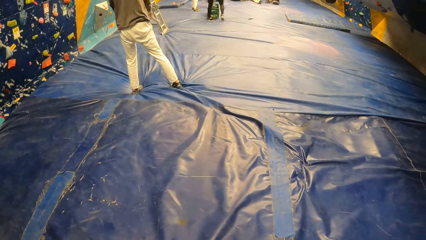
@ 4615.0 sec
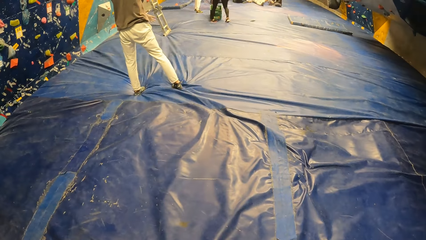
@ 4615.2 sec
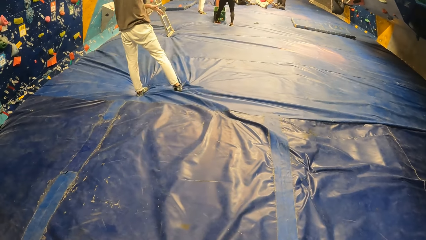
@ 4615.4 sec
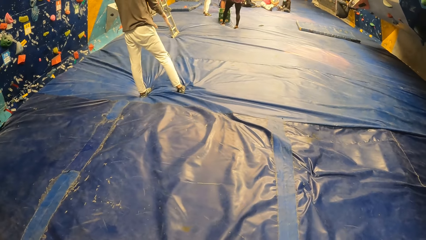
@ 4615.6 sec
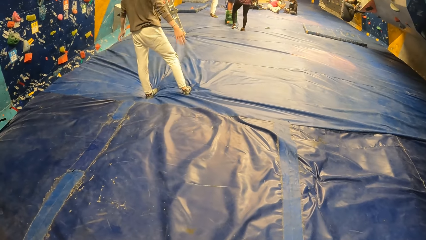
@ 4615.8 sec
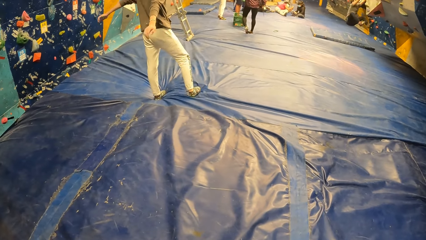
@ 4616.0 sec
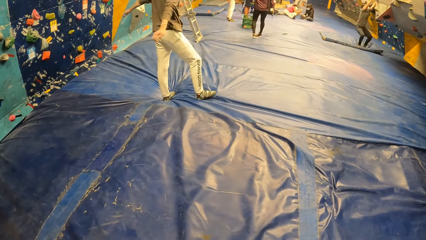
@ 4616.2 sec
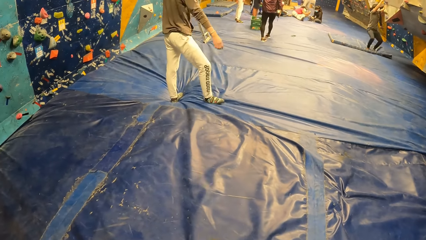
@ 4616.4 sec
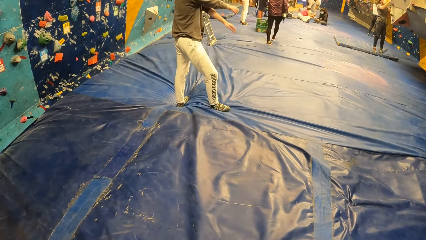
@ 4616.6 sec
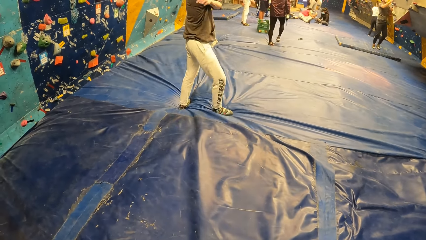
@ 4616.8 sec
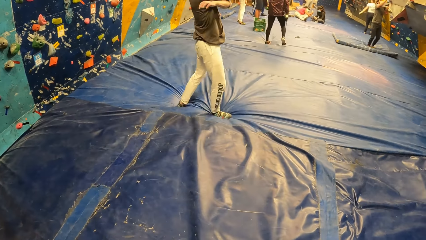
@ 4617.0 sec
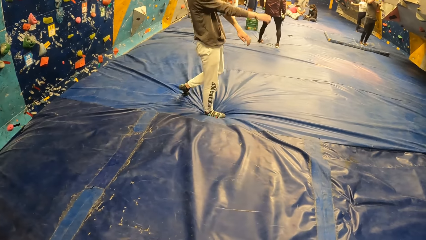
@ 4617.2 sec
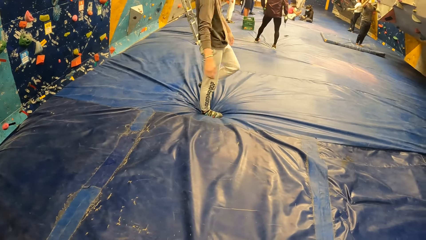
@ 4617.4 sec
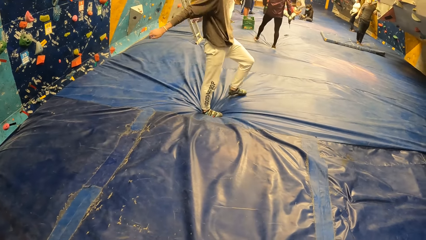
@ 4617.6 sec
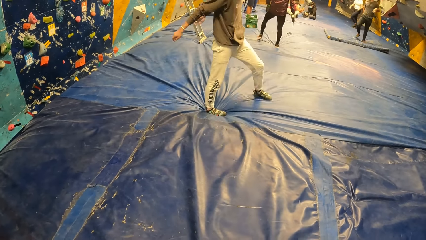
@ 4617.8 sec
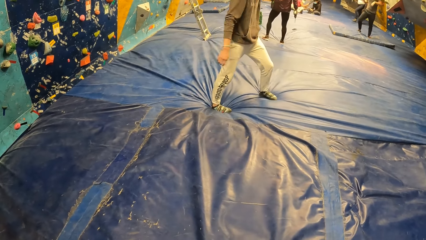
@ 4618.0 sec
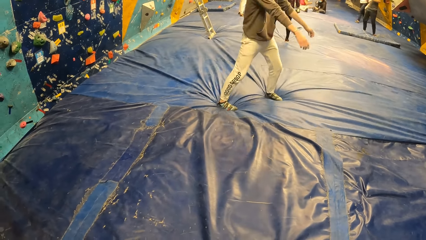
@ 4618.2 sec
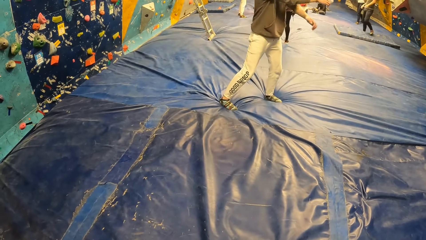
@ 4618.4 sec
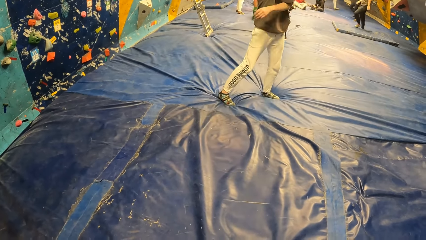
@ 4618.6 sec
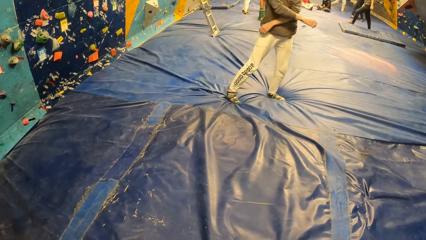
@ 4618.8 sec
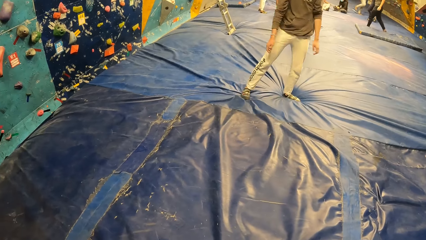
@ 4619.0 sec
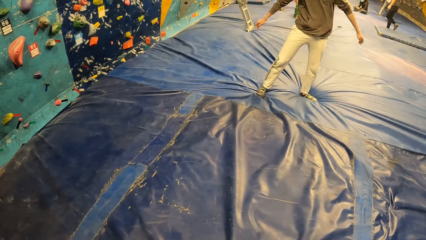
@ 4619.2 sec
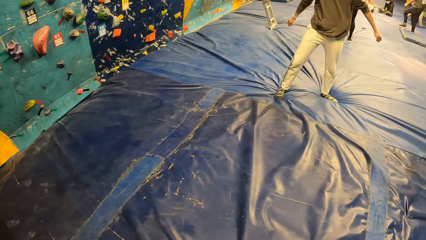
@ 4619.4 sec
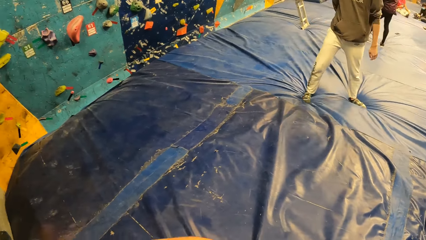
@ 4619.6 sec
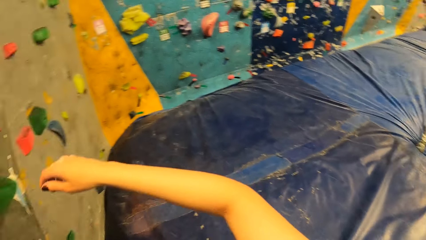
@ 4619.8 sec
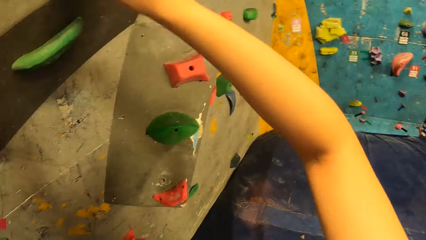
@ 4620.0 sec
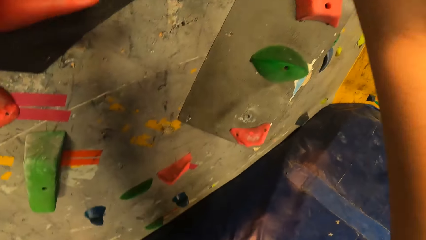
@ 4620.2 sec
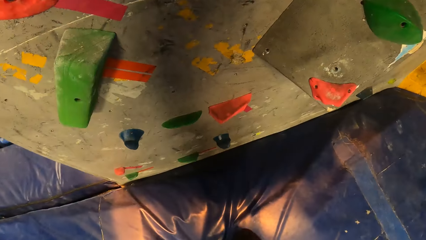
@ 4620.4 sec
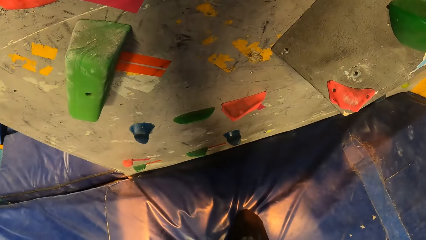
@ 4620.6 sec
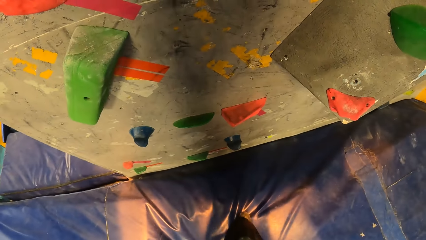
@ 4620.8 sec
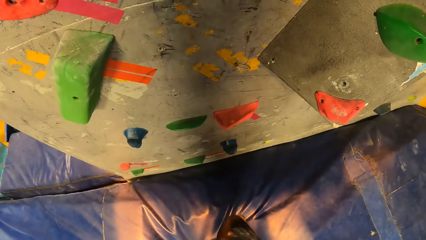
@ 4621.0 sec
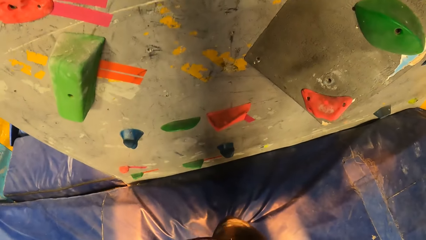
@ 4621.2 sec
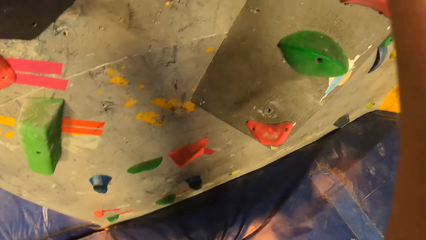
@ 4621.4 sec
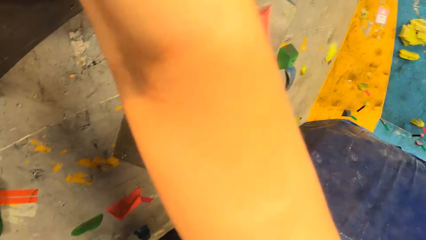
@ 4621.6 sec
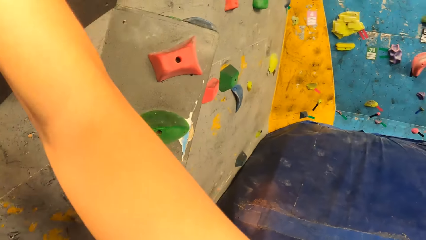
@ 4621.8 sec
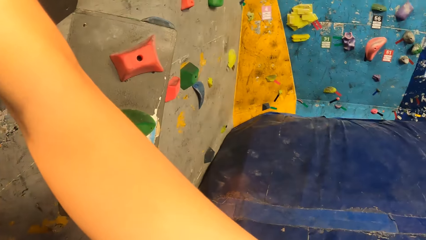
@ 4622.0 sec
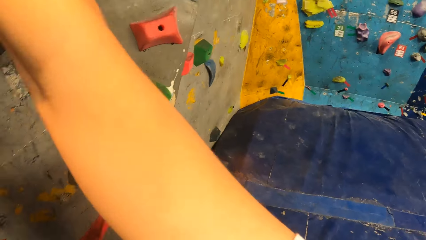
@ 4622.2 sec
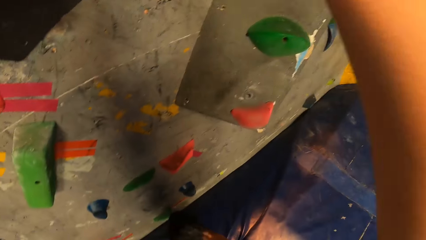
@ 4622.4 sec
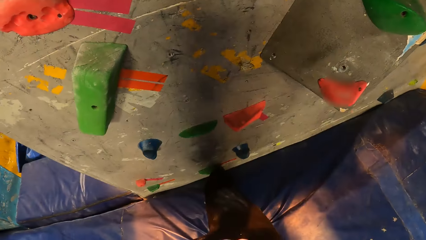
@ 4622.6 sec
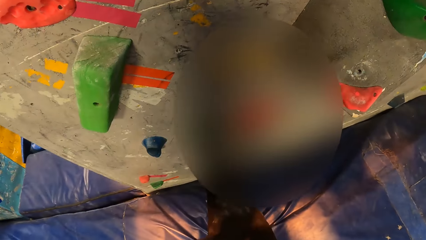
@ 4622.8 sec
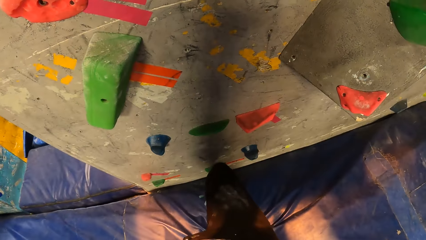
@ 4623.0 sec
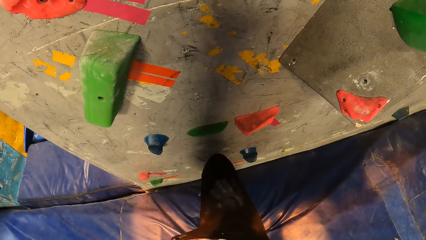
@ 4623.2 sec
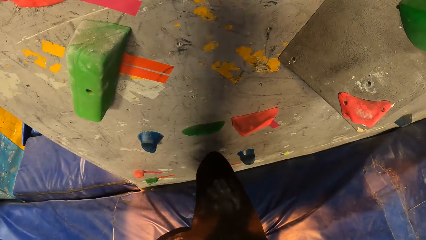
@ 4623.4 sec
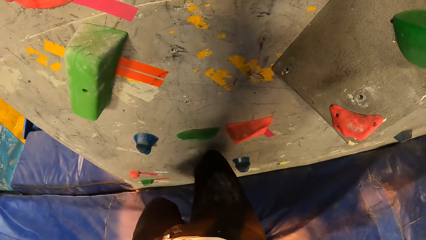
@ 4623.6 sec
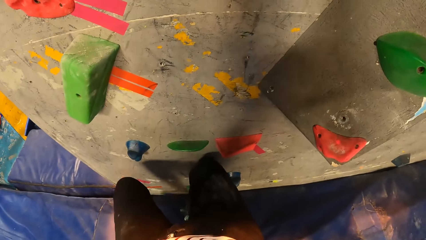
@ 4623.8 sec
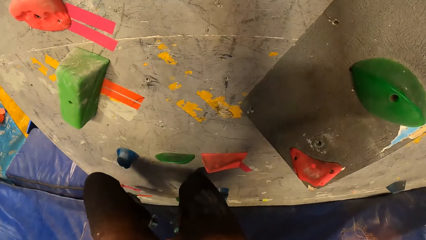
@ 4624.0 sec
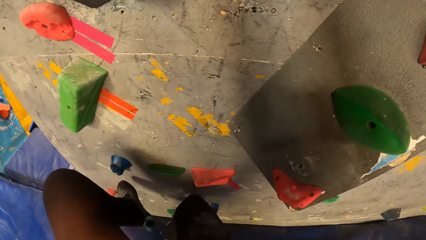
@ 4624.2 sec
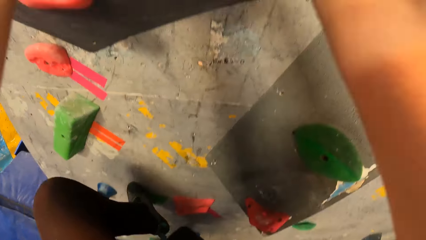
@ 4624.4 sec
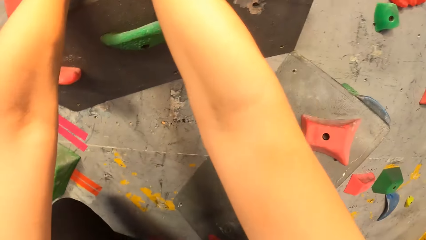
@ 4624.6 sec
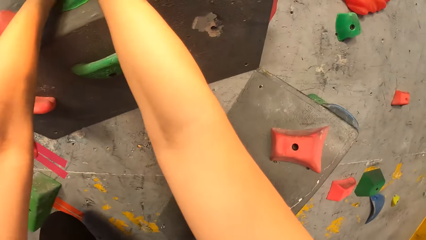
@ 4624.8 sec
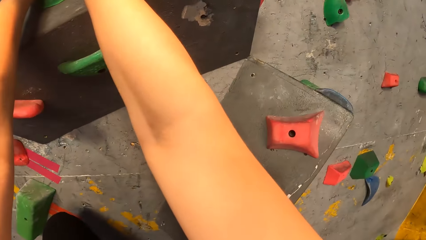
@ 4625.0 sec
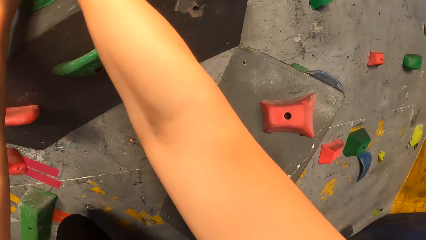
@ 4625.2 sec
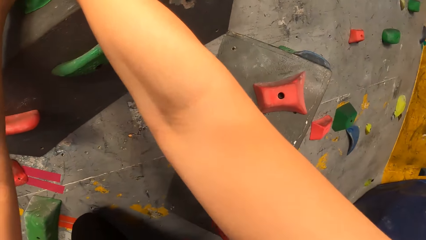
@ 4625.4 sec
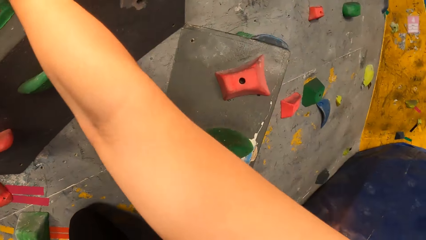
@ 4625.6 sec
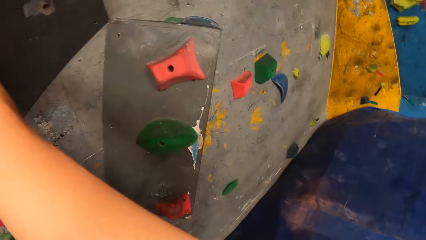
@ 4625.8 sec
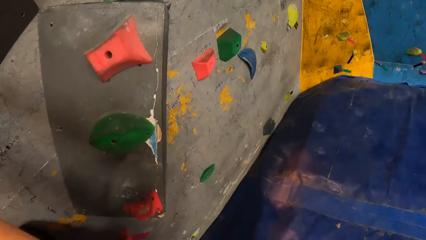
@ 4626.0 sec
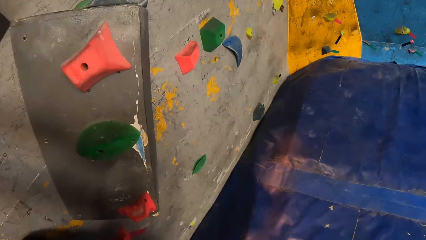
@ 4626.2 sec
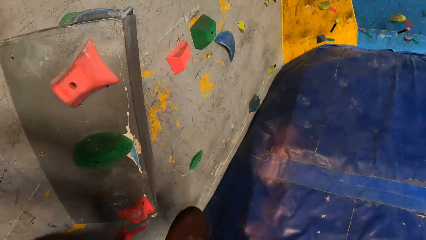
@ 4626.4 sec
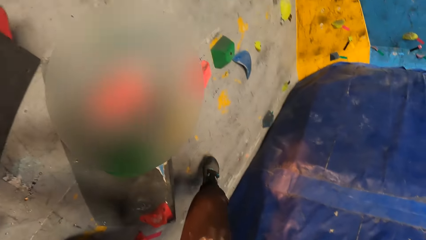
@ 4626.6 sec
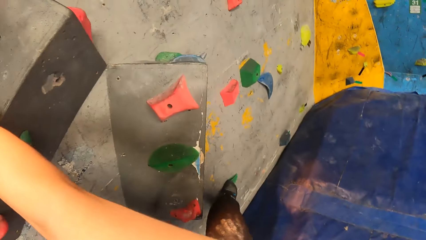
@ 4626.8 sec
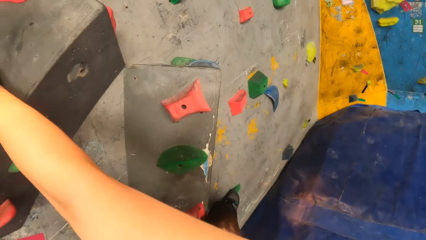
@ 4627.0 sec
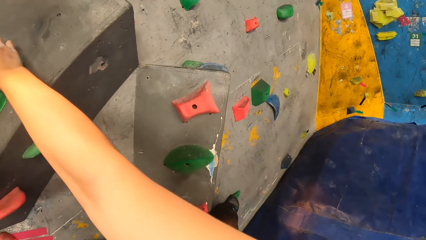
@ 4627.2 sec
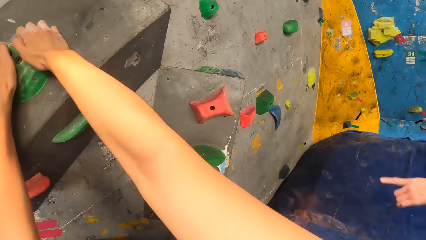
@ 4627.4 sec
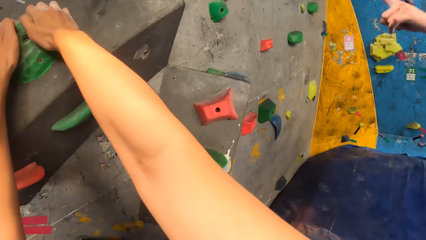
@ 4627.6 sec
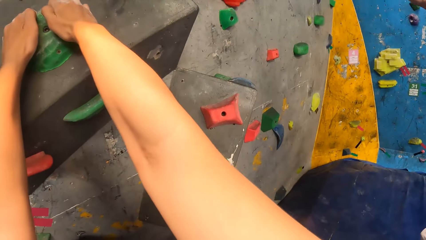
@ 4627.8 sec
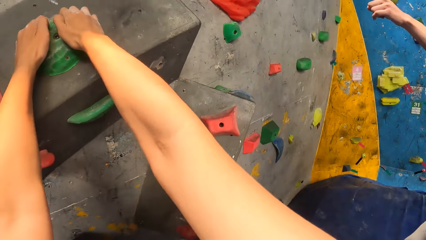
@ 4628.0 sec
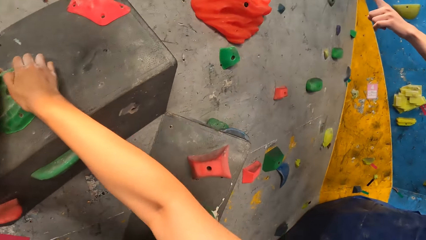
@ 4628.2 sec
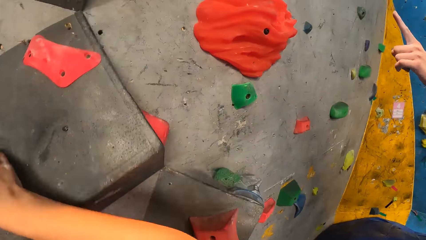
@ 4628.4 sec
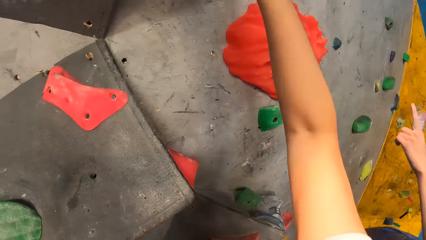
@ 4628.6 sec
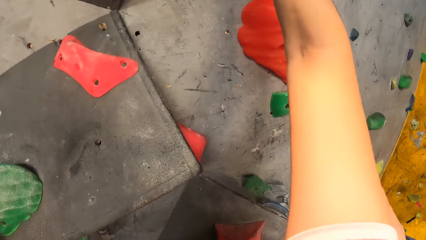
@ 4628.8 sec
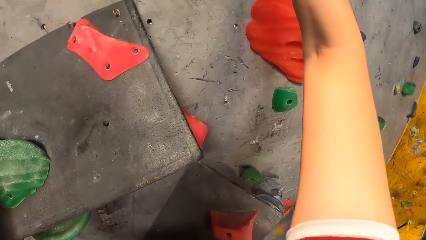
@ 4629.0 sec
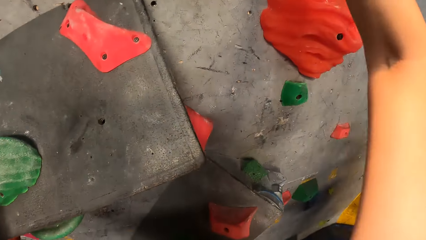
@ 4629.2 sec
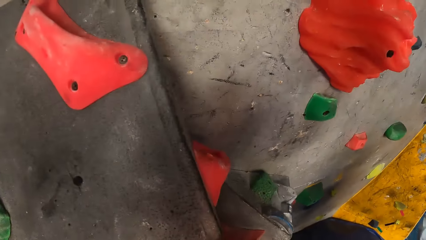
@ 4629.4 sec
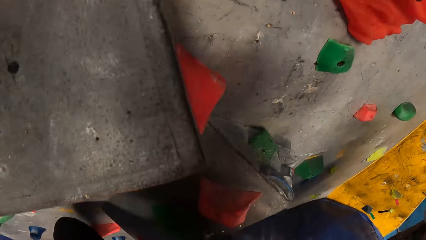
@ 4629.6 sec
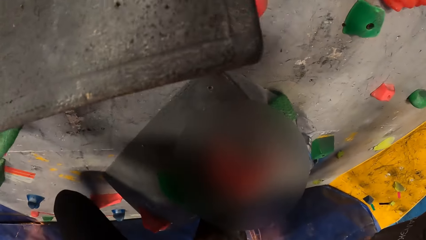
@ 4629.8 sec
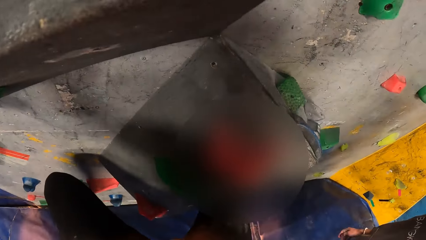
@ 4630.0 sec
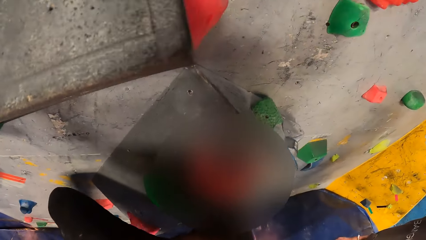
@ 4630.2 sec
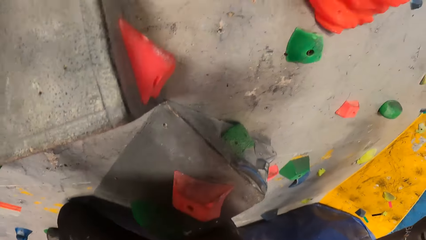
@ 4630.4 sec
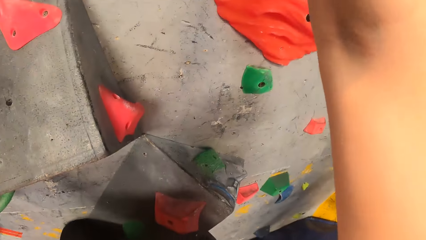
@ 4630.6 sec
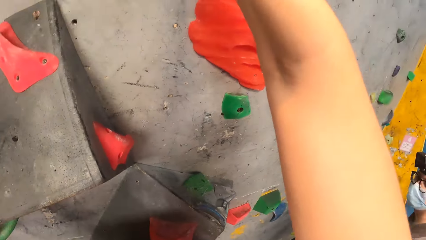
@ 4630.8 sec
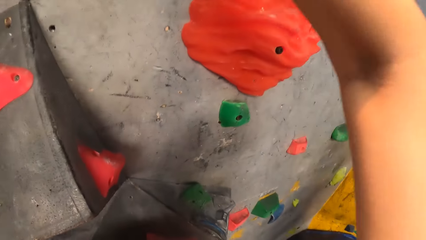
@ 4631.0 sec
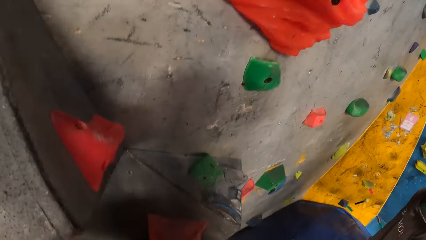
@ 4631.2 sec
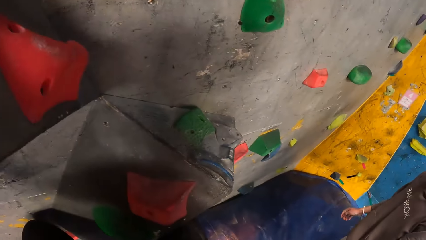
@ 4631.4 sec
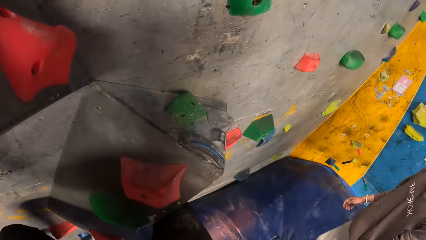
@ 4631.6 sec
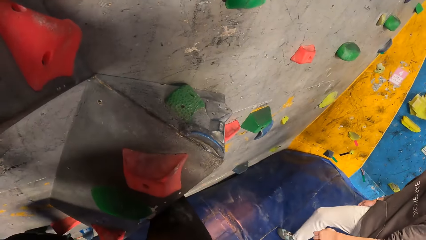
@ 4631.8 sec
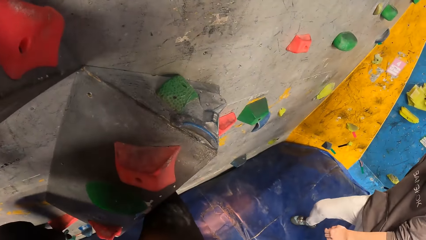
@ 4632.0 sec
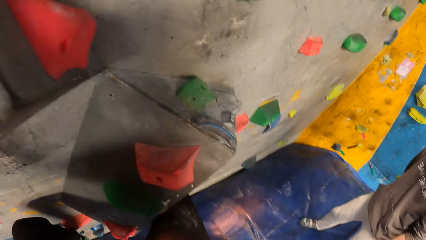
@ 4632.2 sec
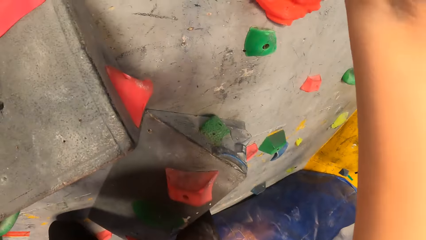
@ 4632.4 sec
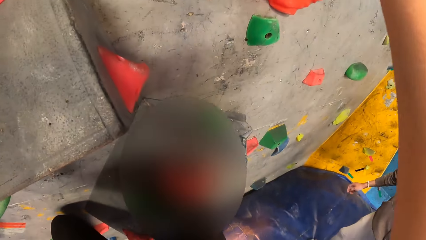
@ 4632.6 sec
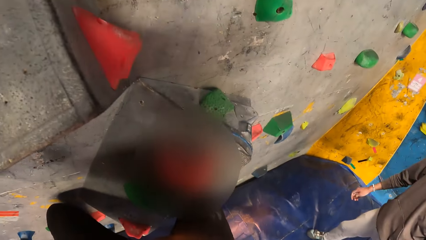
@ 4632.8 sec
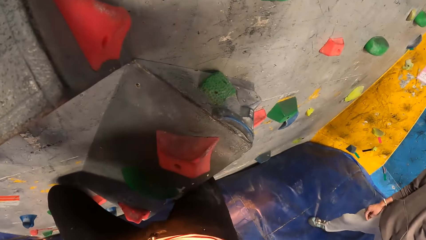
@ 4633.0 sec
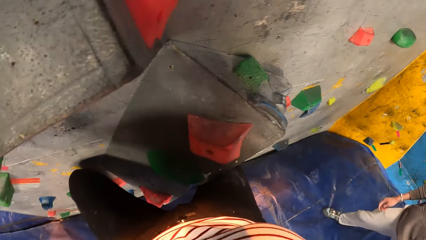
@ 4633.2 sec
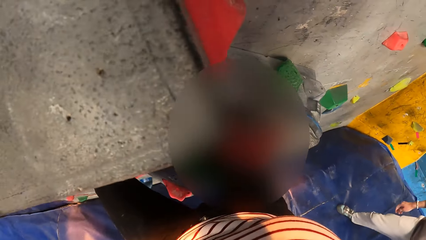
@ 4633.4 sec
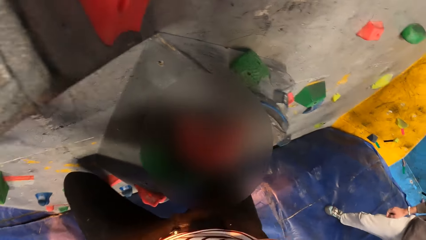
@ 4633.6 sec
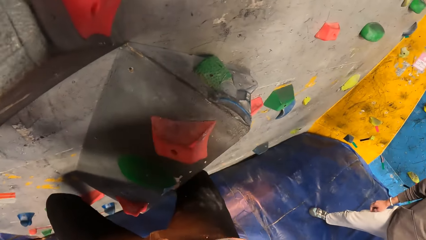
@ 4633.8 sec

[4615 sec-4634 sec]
A man moves hands. The camera wearer climbs the bouldering wall with both hands and feet. The man interacts with the camera wearer. The man points at the climbing wall. The camera wearer climbs the climbing wall.
